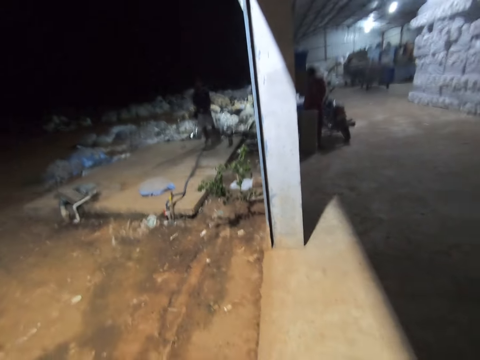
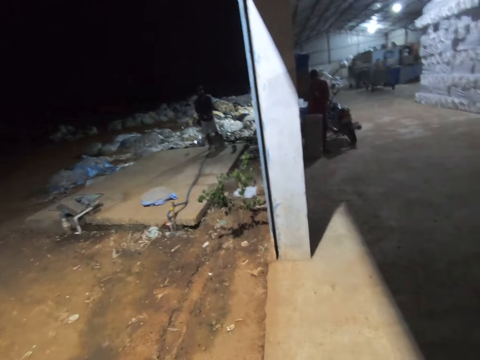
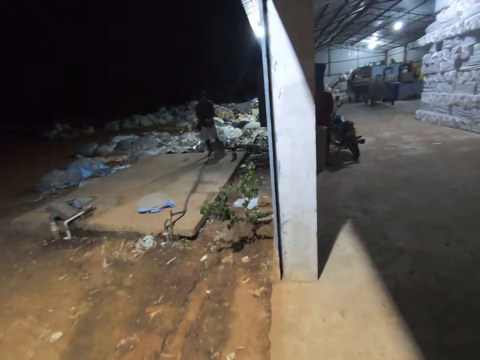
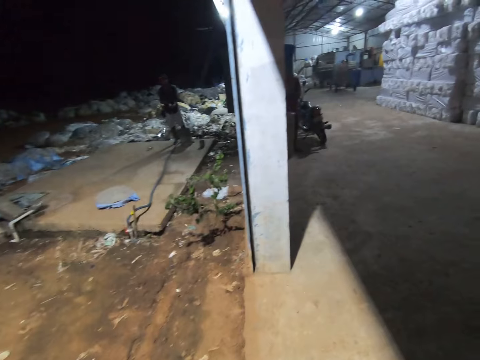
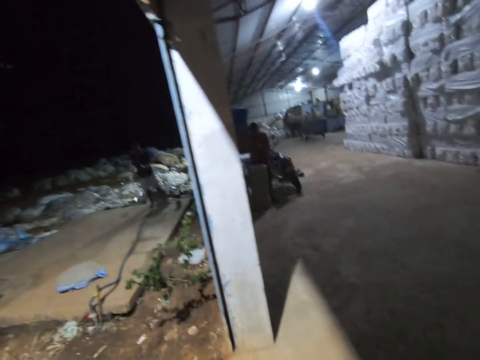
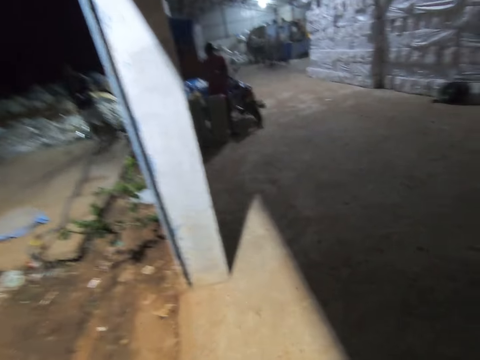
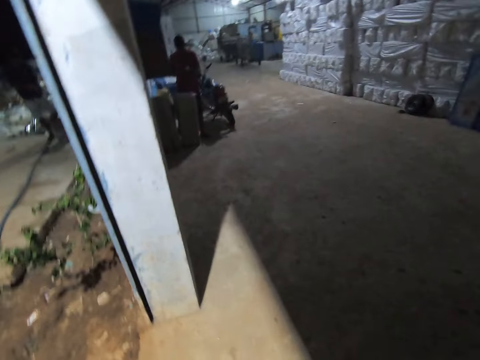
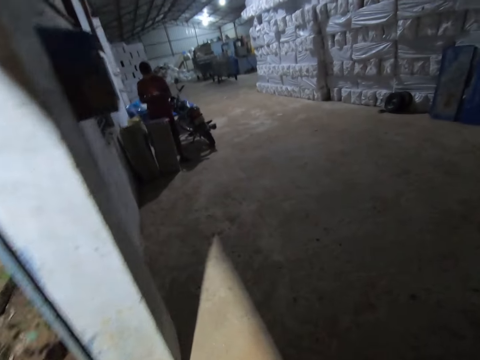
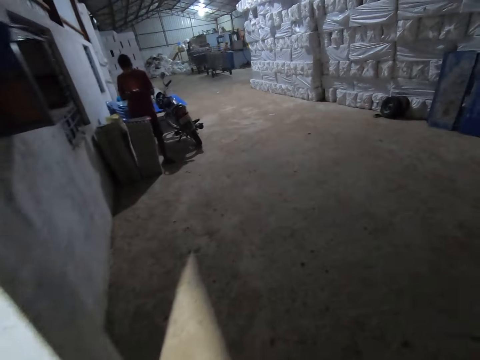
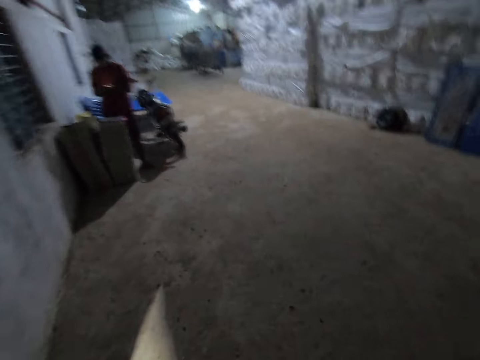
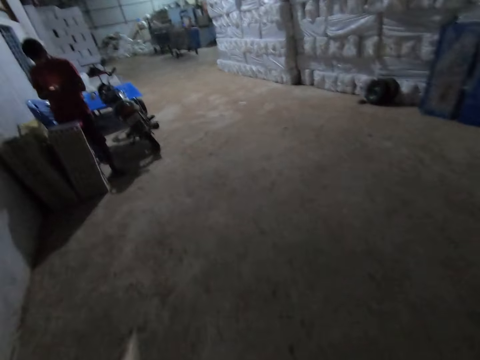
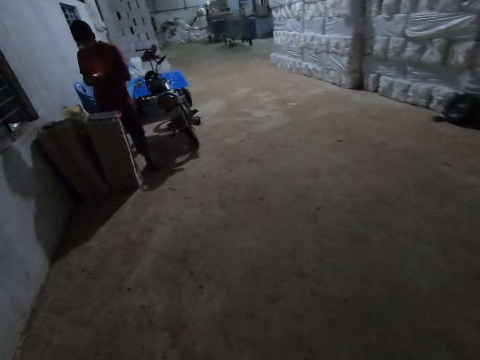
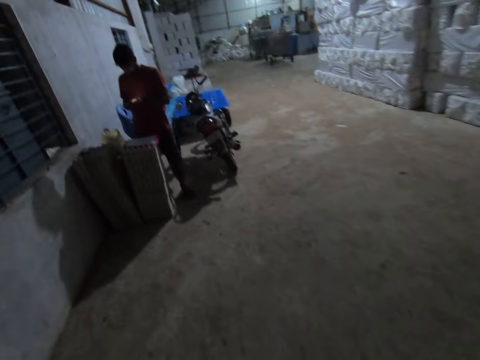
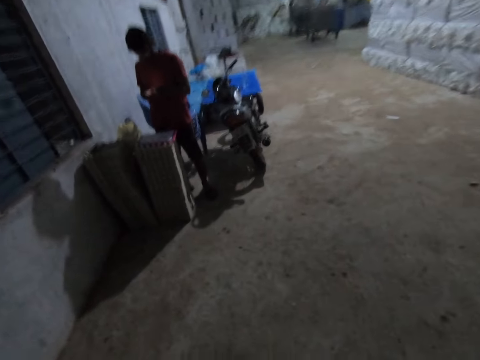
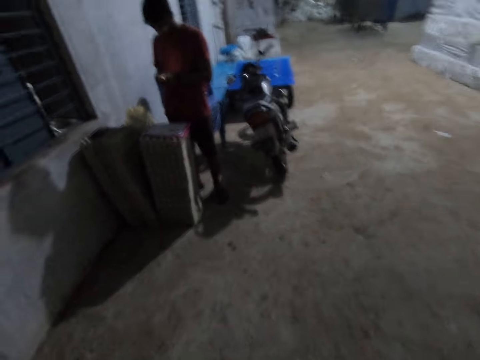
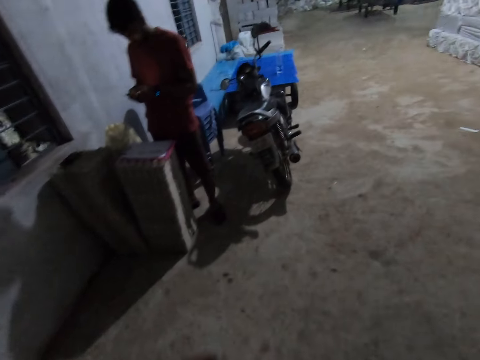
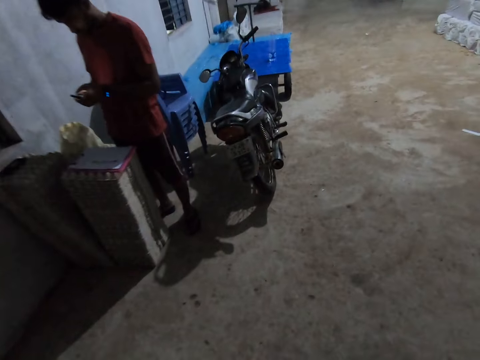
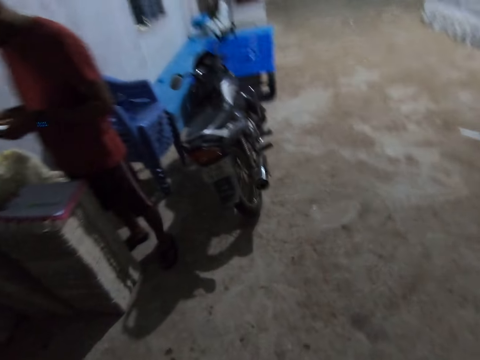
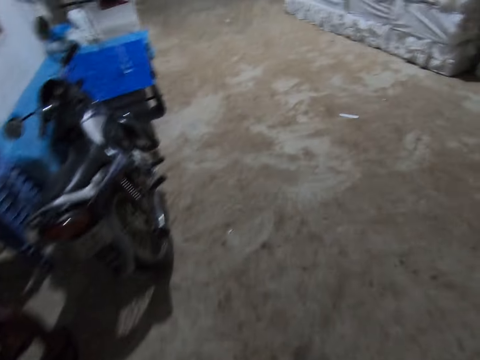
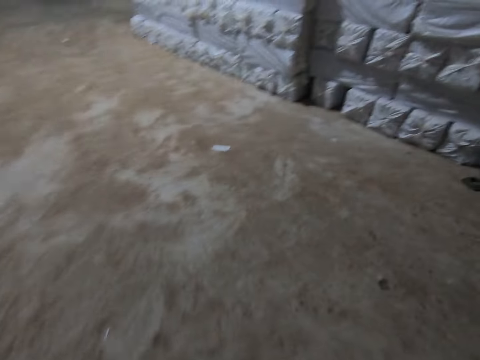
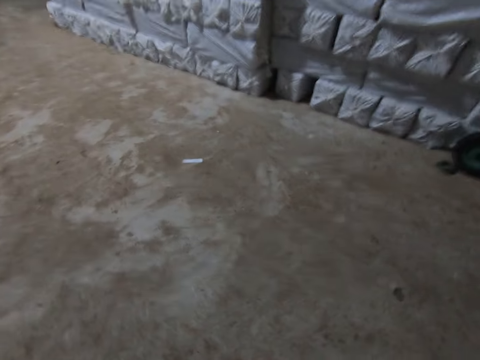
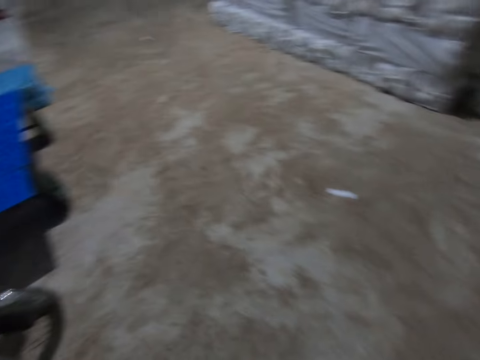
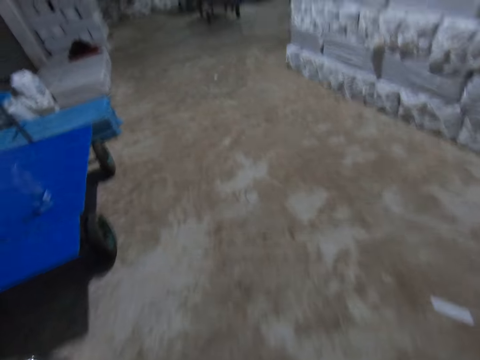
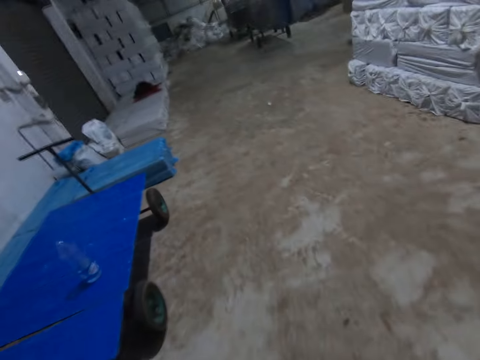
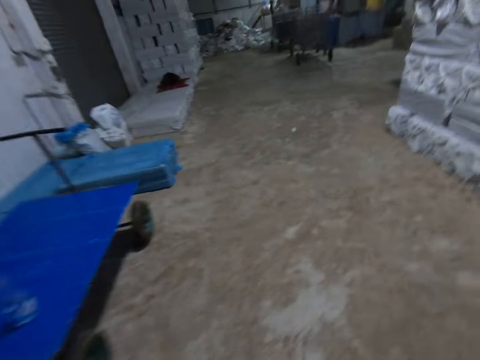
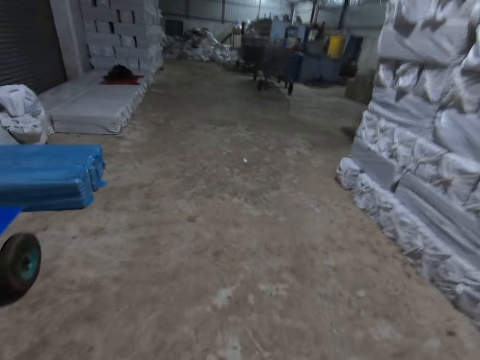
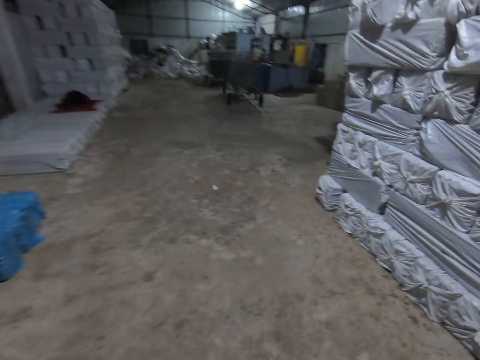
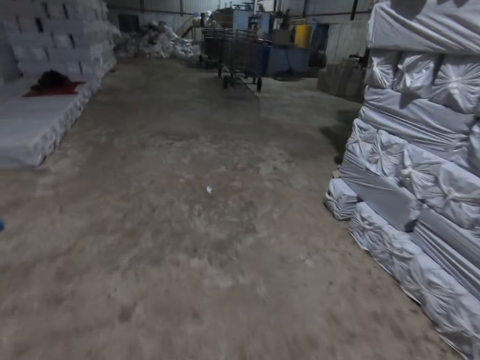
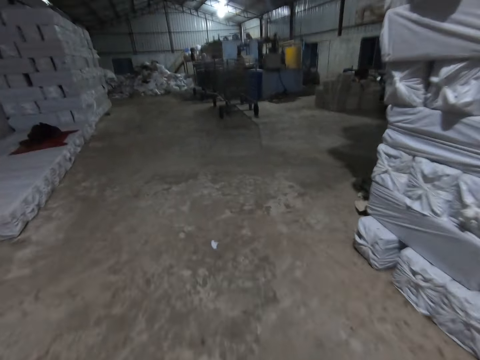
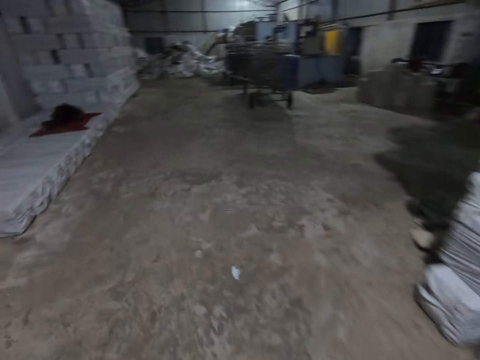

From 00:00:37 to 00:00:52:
The camera wearer walks towards some tray racks in the warehouse. A man presses a phone with both hands.

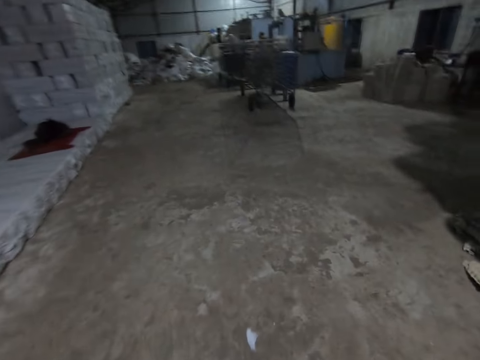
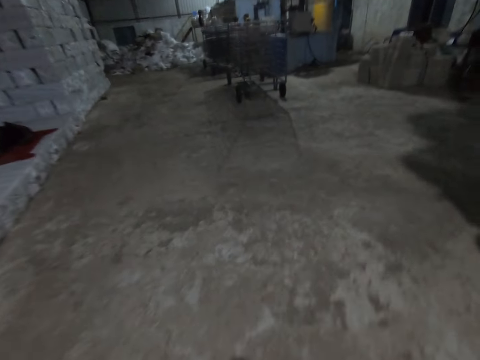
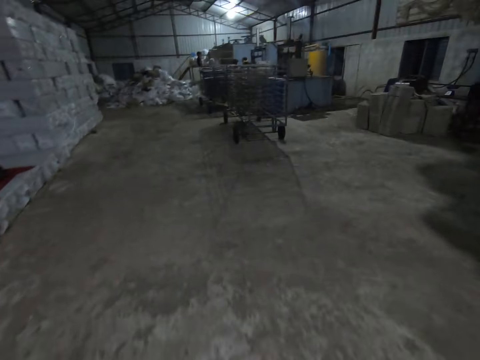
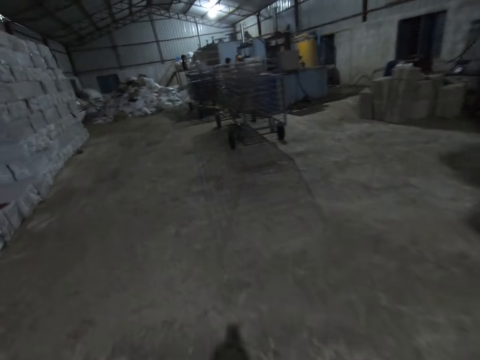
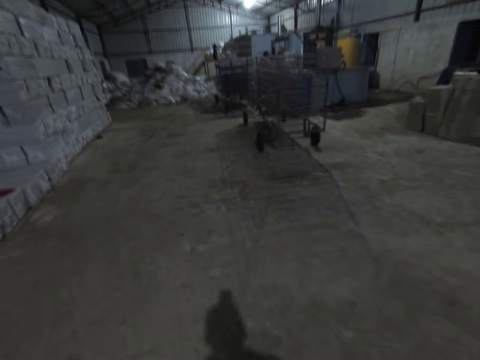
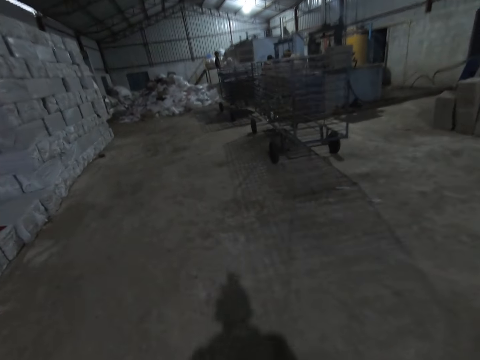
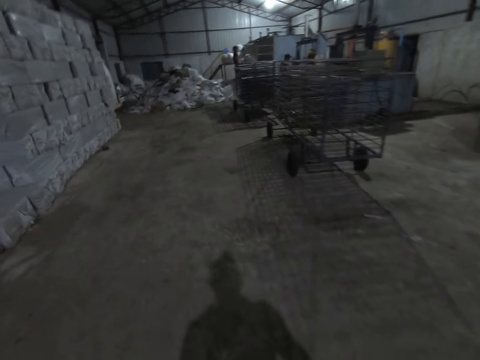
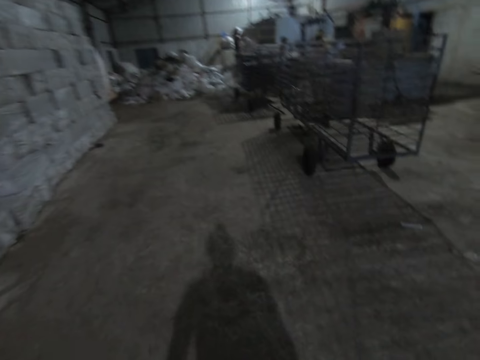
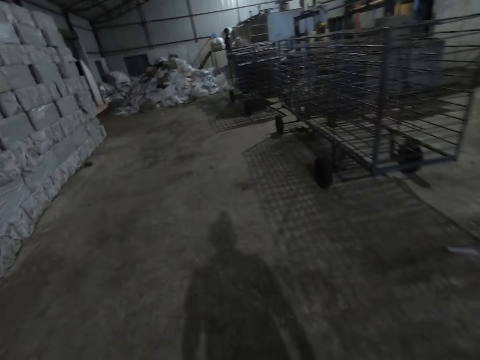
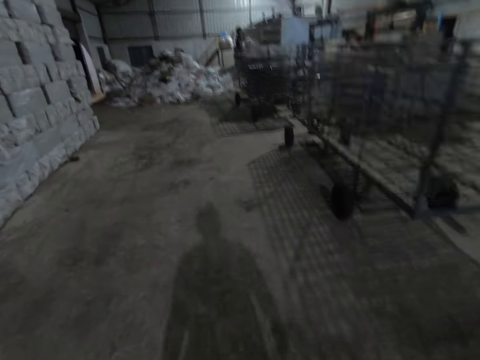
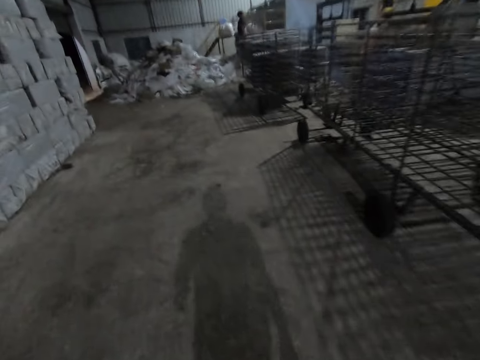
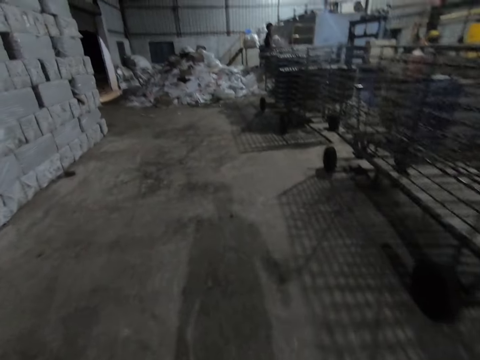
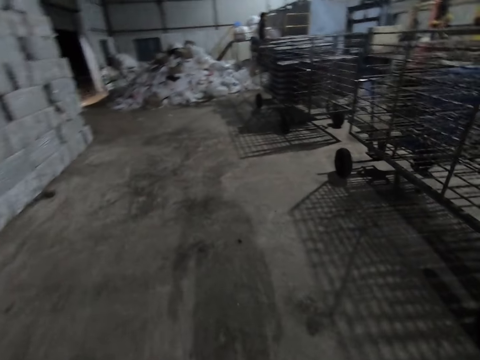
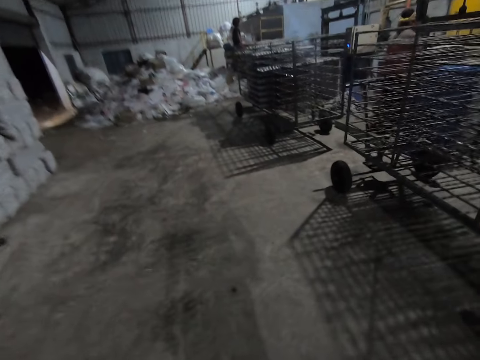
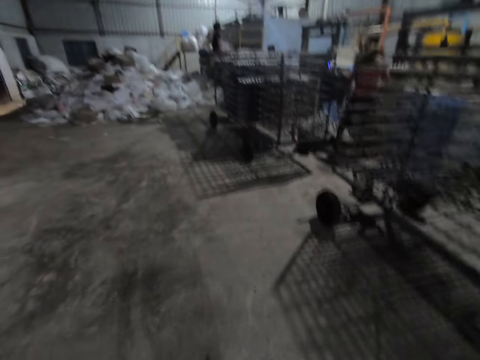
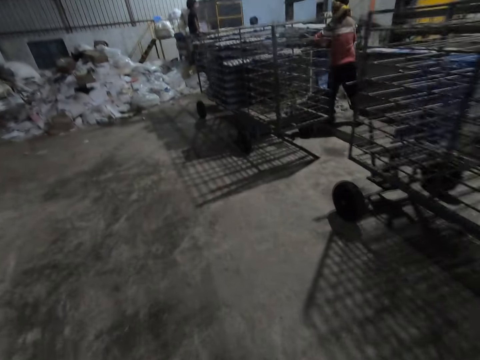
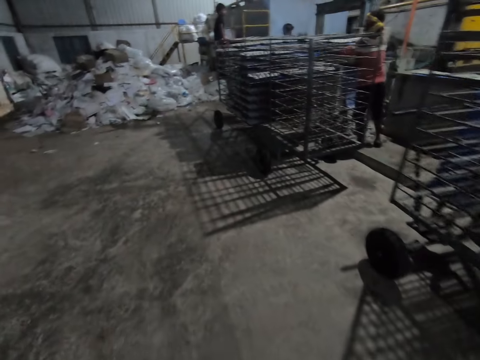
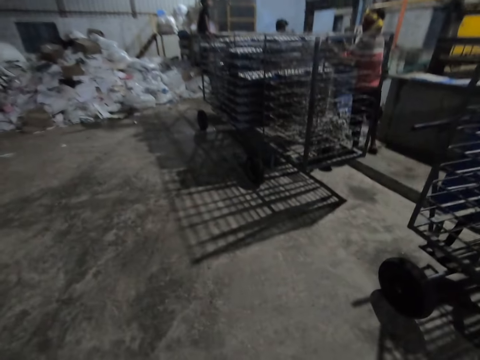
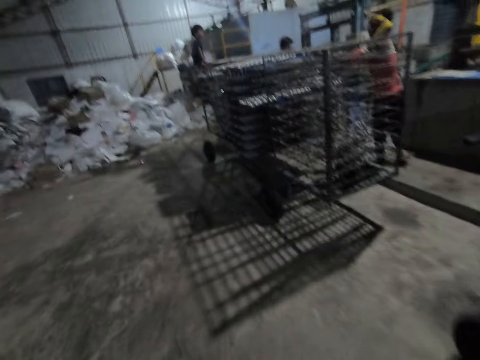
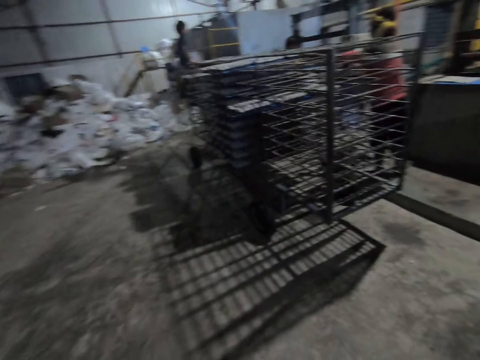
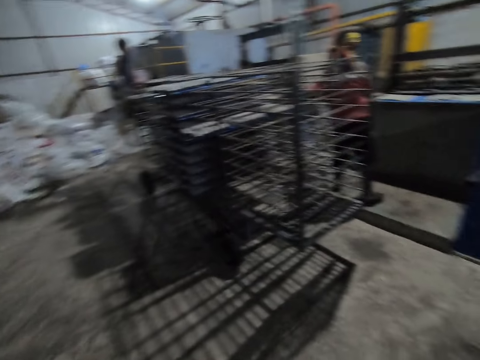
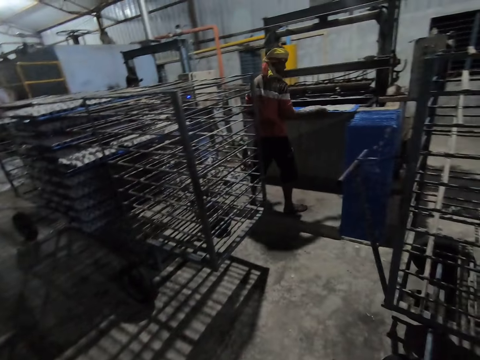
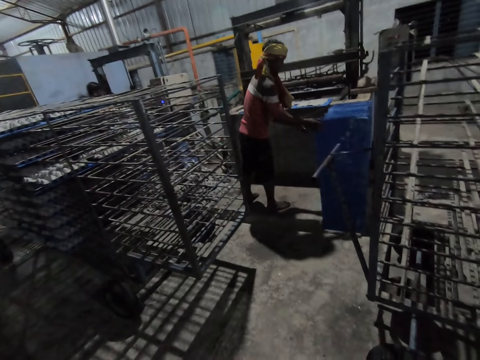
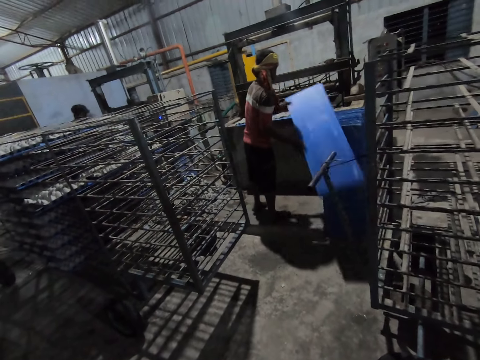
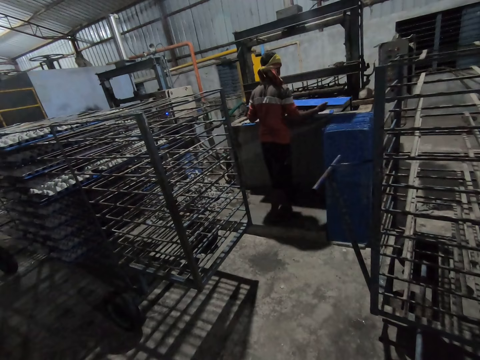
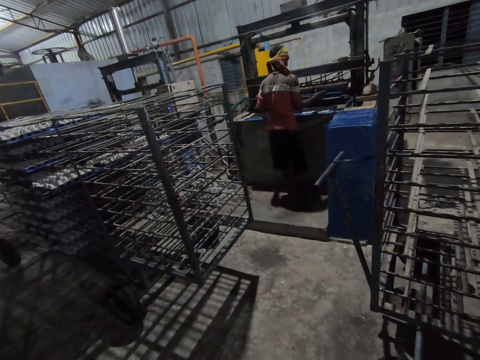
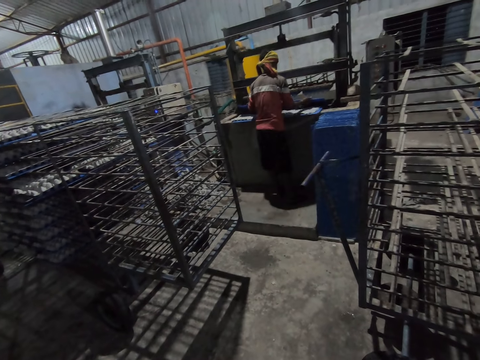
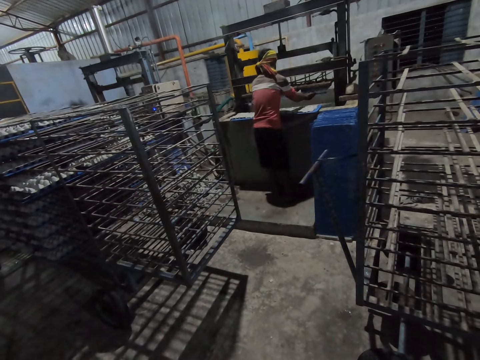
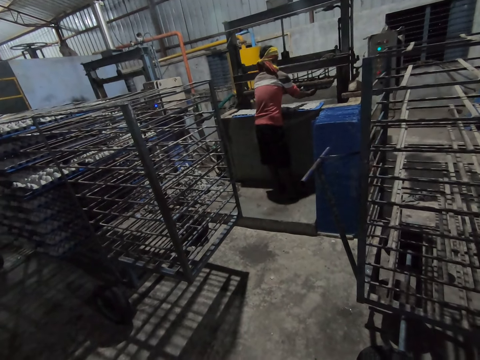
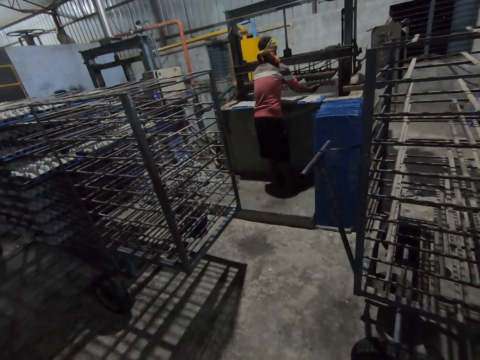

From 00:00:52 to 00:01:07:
A man places a board in a tray rack with both hands. The man picks up a board from the ground with both hands. The camera wearer looks around. The man collects some egg trays from a pulp molding machine with the board in his hands.
